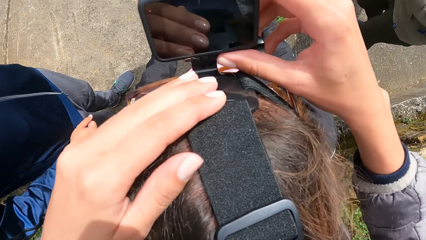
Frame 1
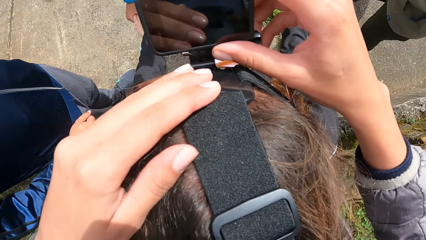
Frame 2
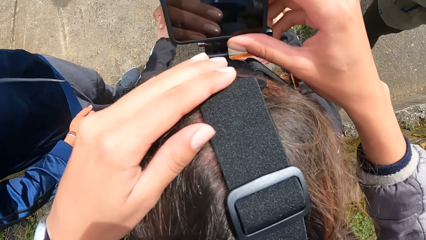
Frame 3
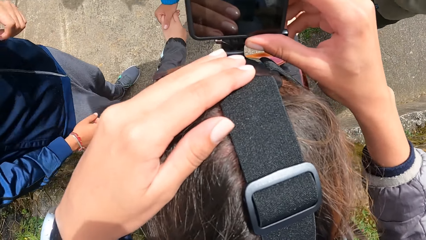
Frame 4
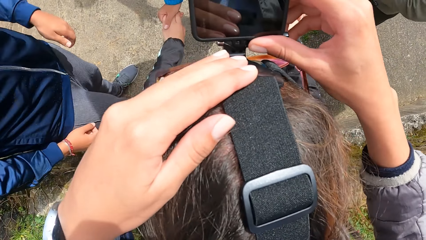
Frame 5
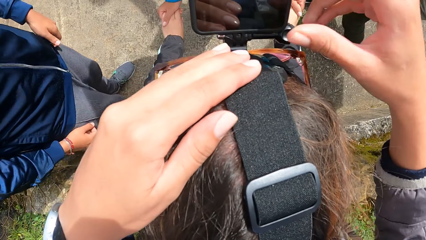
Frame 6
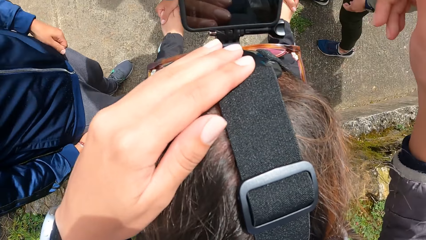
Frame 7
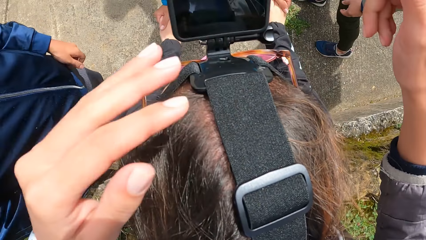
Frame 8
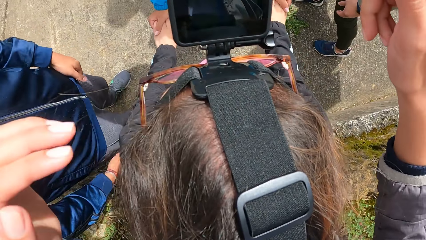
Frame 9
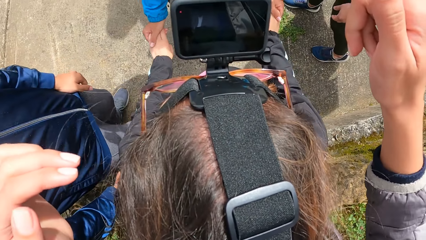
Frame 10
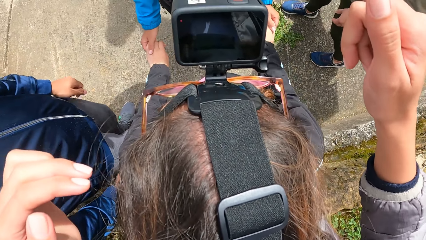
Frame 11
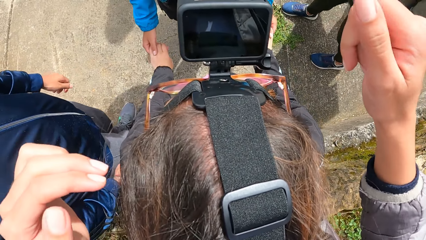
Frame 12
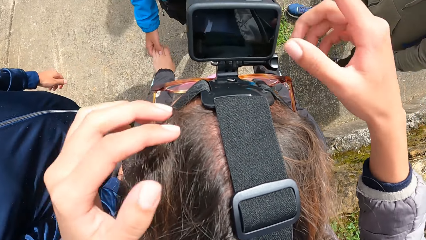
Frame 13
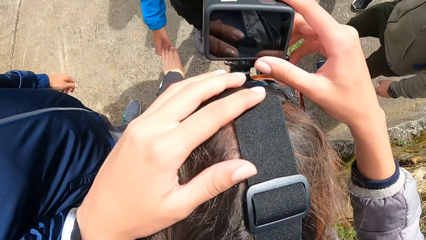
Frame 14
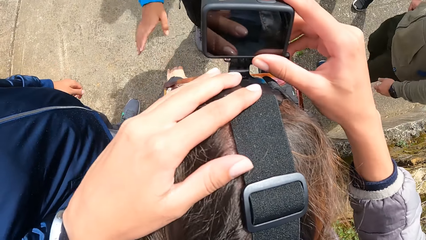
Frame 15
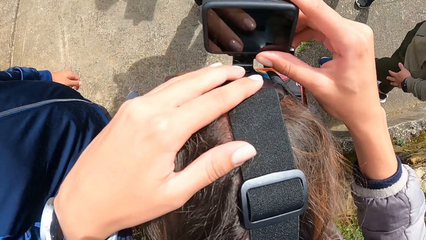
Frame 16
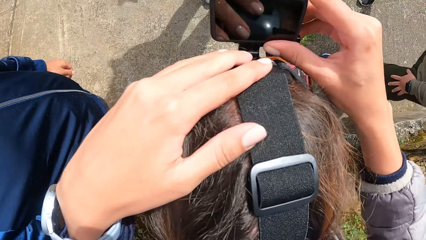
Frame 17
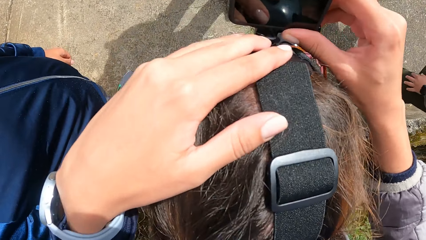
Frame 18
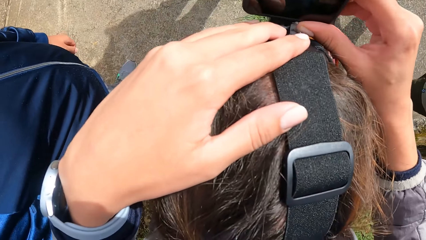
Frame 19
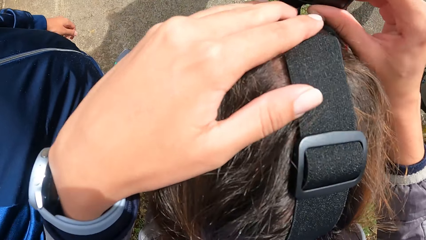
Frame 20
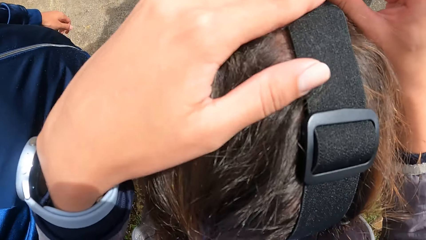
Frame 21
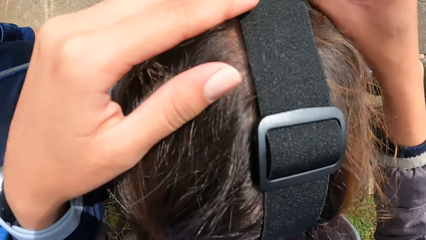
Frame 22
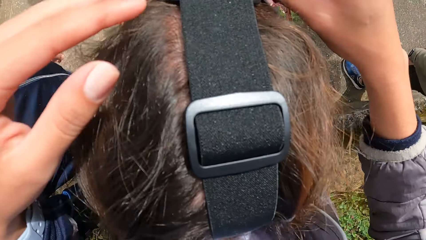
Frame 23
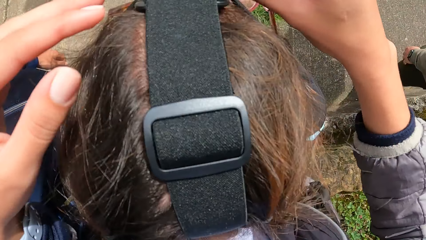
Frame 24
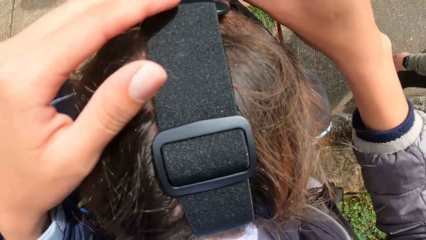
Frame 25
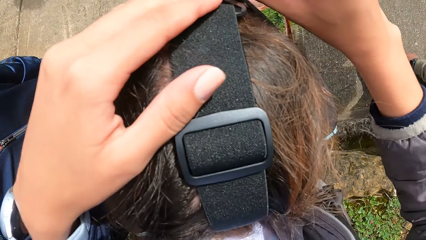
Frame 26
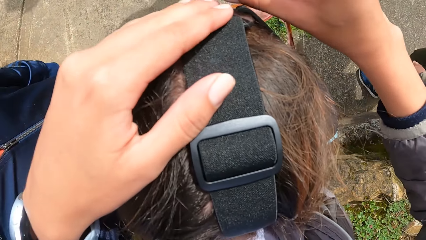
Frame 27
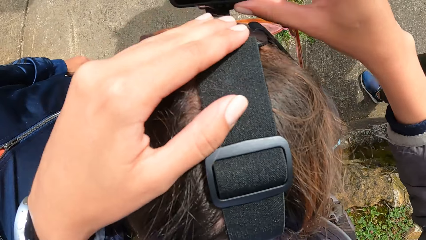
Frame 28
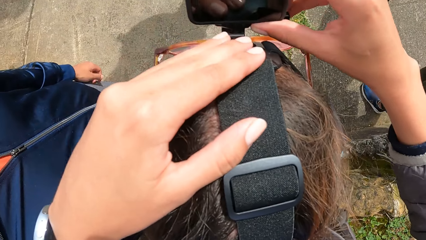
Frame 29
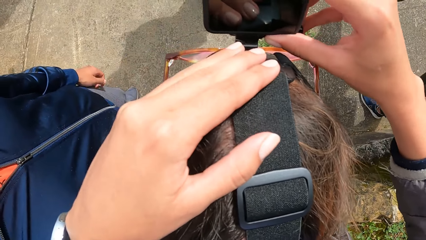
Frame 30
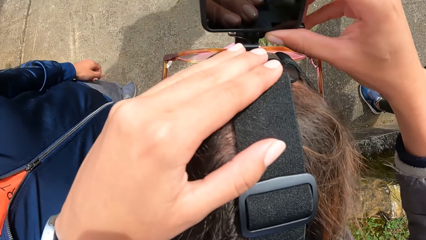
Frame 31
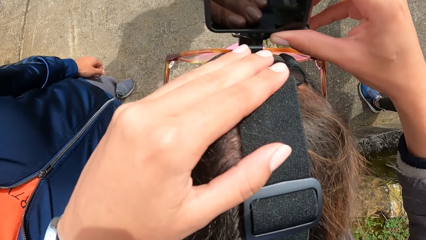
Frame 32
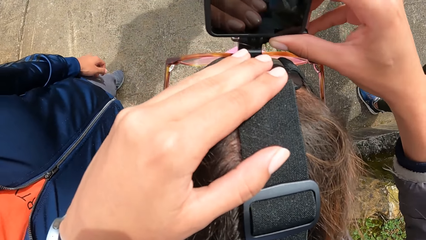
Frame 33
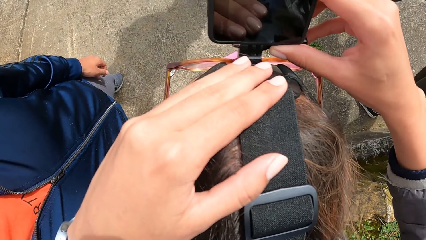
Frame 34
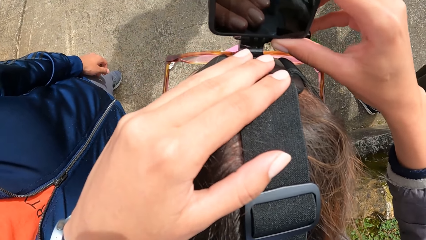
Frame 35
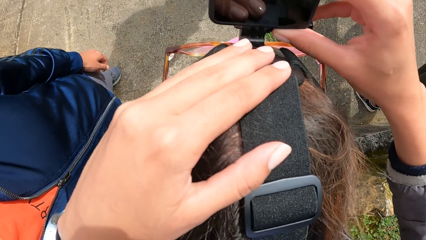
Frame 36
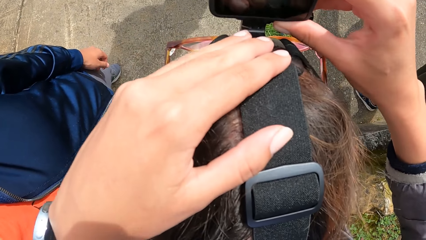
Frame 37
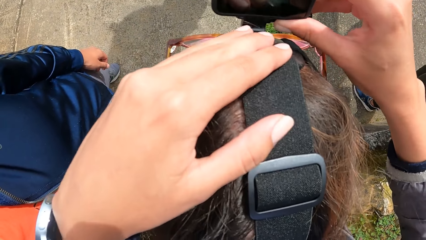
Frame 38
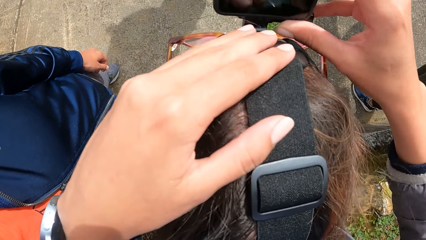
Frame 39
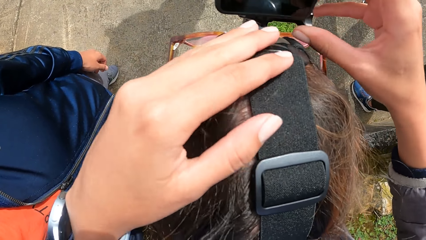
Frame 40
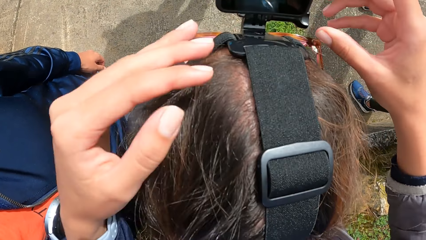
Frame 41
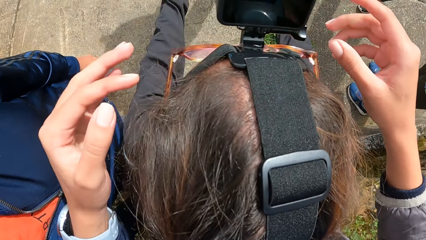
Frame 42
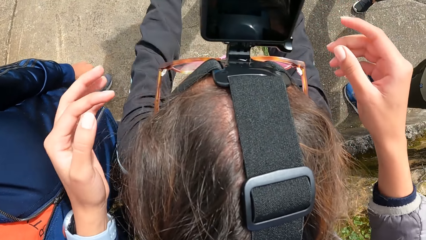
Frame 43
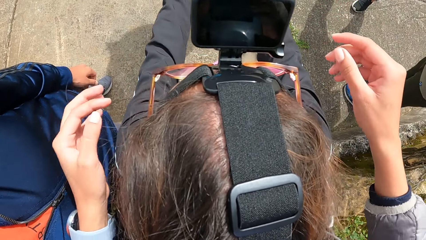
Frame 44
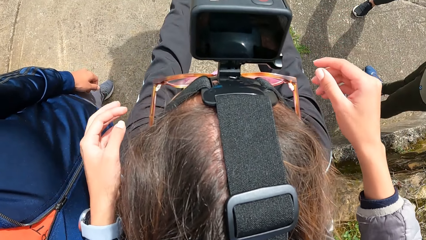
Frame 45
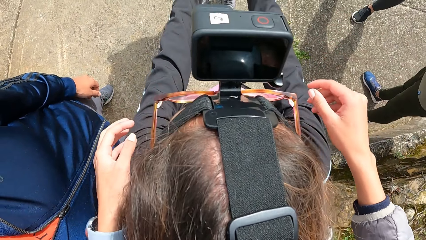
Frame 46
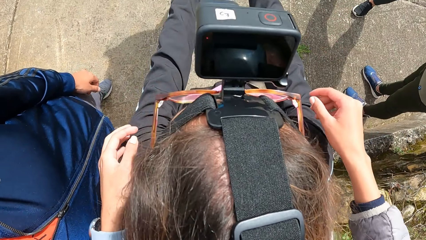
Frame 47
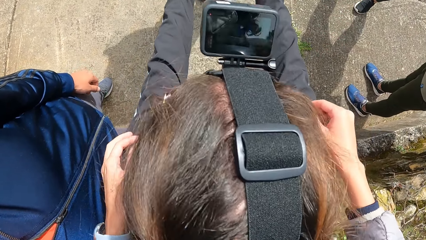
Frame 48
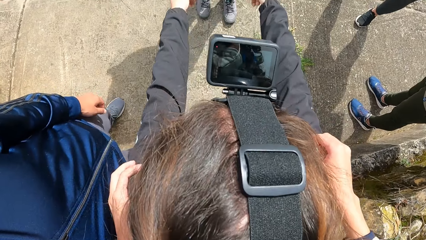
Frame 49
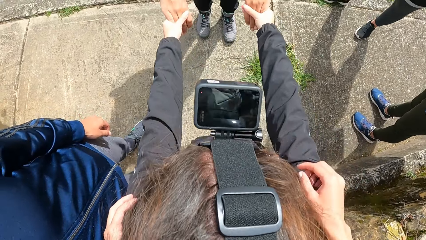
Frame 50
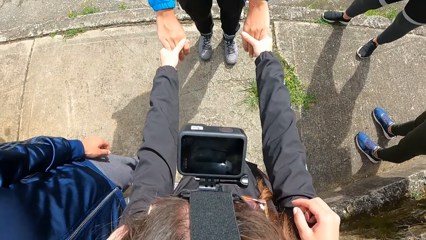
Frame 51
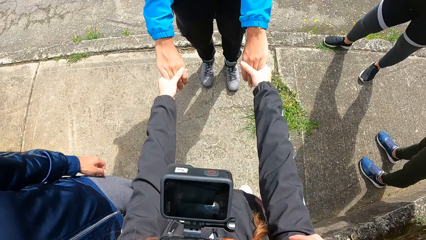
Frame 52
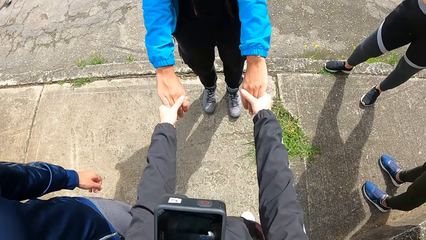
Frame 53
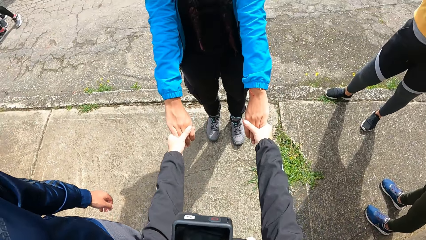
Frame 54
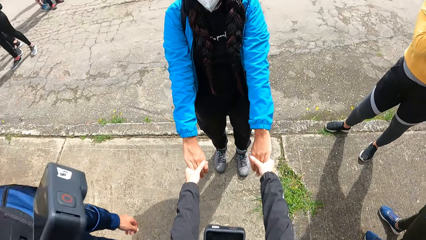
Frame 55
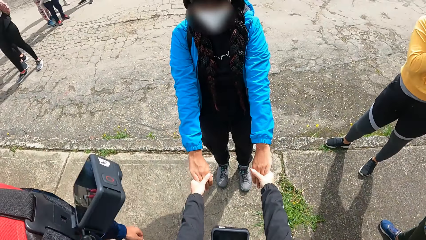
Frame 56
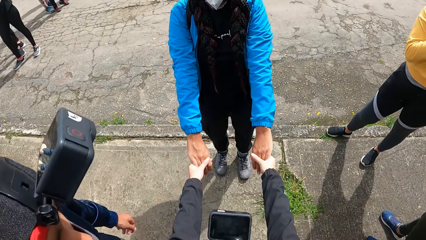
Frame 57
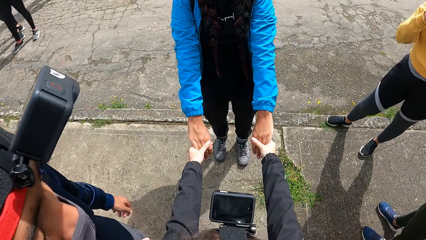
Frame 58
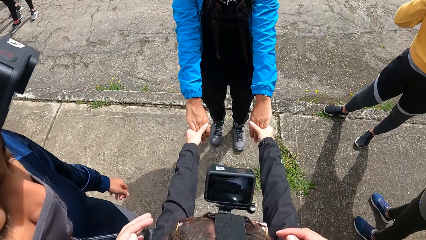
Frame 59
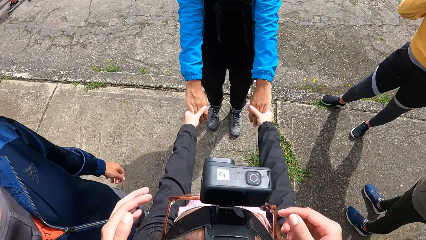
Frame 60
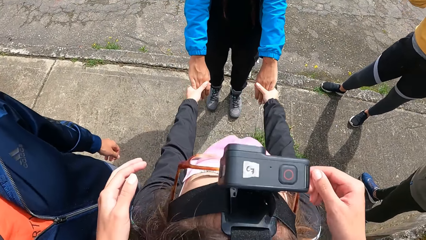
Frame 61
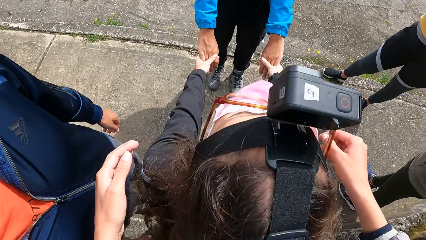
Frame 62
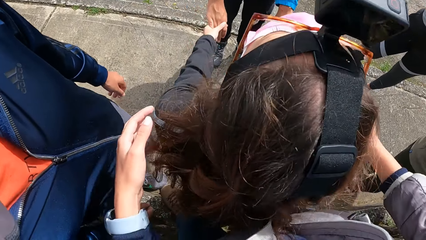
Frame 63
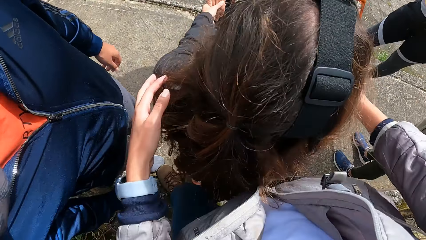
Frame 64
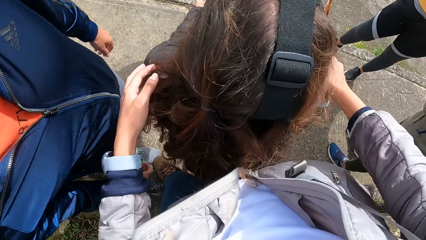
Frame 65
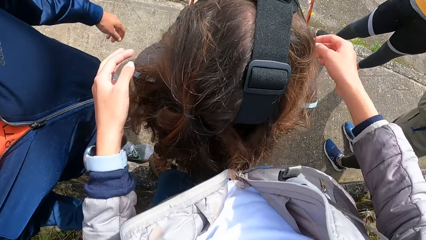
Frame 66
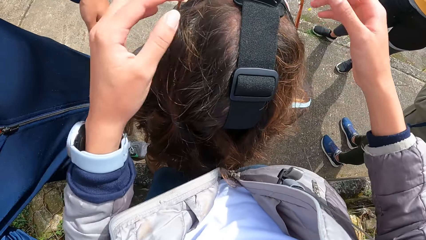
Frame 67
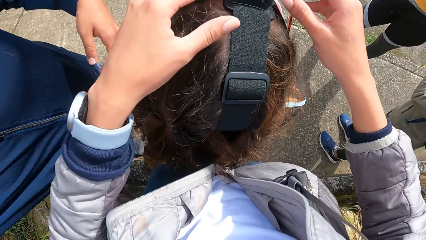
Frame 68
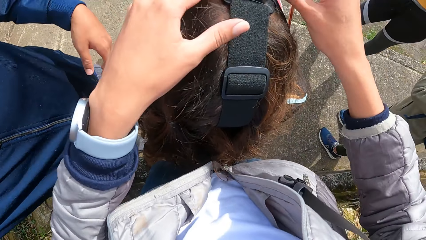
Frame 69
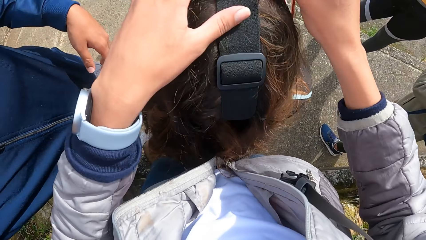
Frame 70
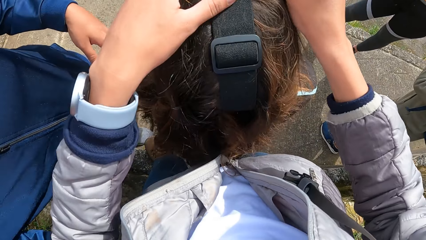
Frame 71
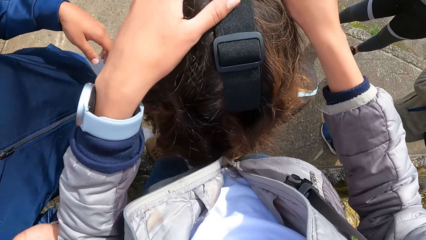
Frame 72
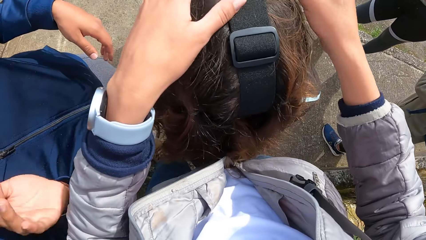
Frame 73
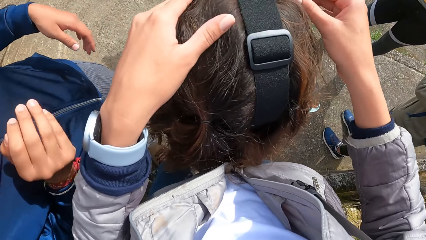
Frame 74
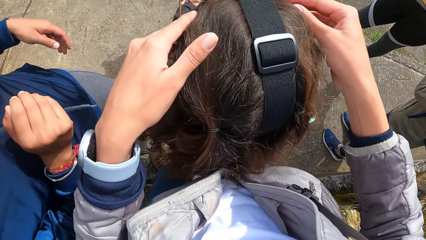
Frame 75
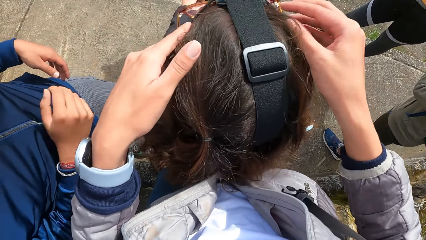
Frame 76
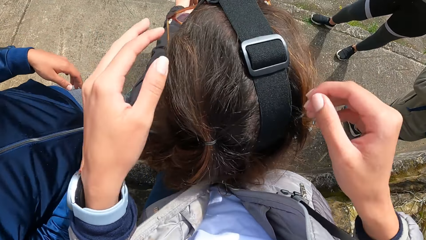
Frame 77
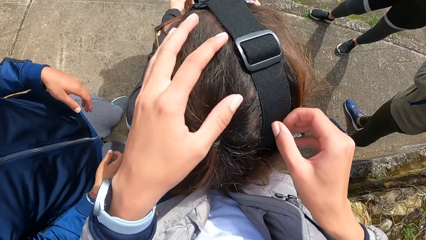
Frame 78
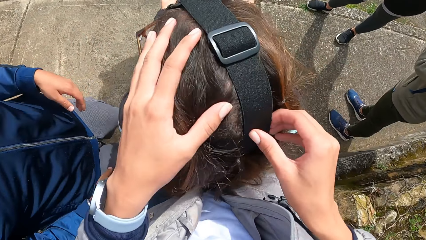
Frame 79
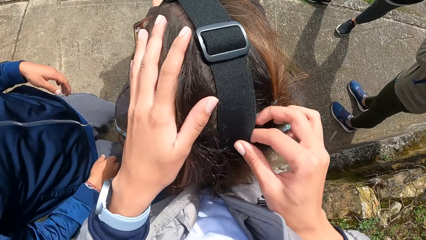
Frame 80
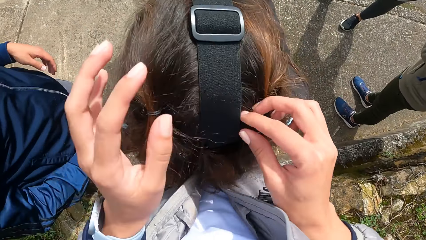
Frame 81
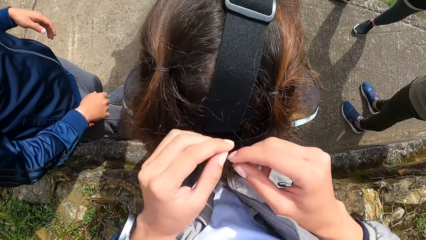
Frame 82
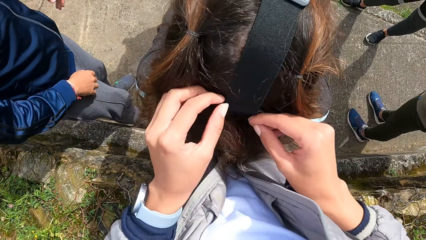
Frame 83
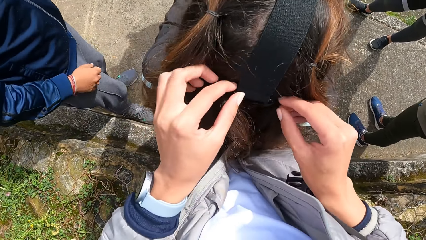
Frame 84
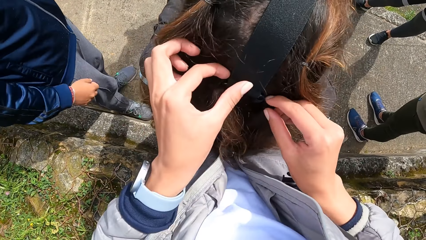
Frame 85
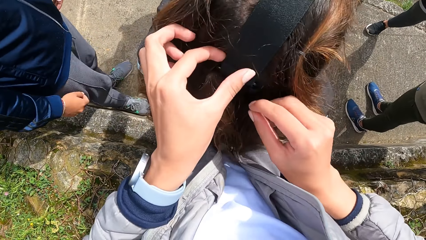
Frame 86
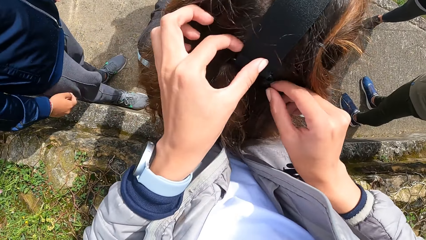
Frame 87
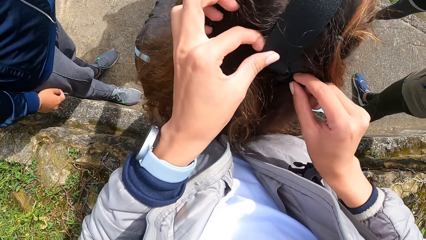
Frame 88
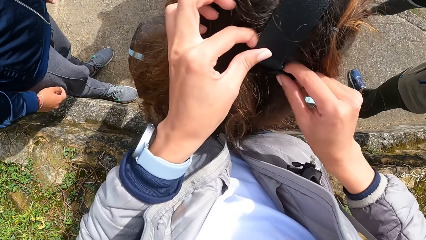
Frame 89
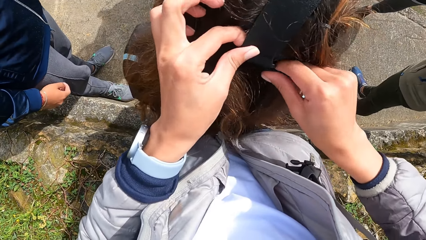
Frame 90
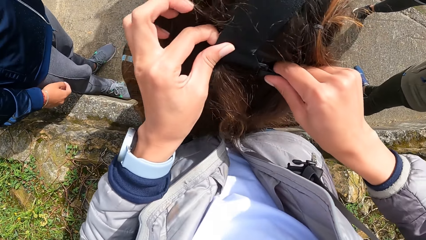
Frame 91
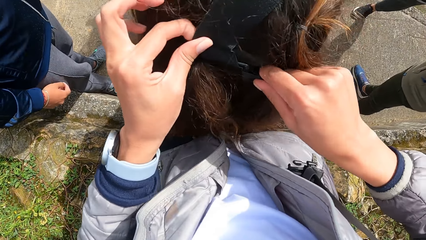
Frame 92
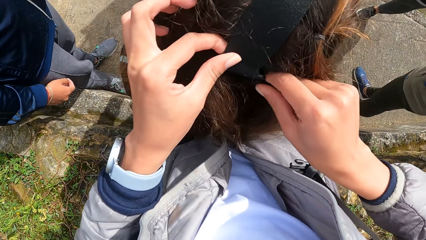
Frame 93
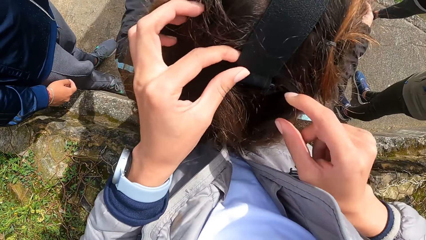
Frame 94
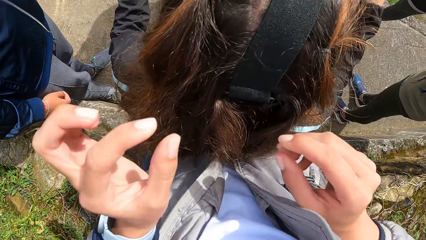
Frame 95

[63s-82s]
The camera wearer operates the camera on the head of a woman with his right hand. Another woman drops both hands of the first woman with both her hands. The other woman holds both hands of the first woman with both her hands. The camera wearer adjusts the camera on the head of the first woman with both hands.
